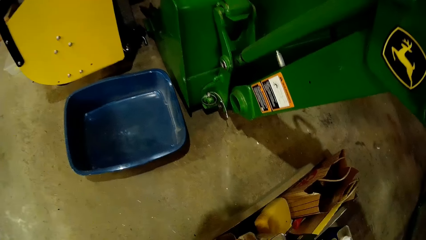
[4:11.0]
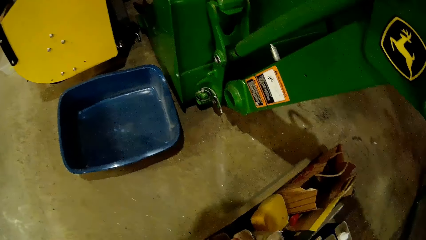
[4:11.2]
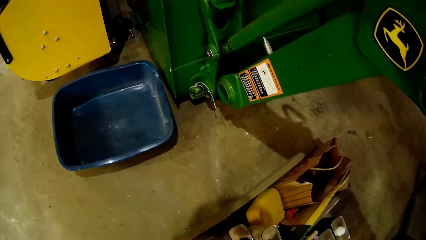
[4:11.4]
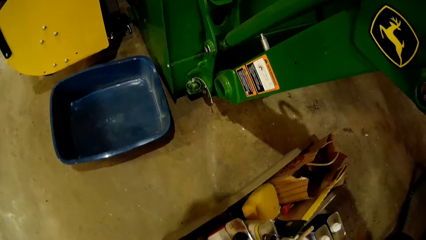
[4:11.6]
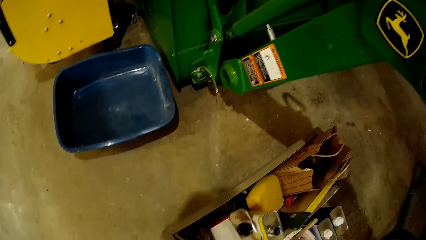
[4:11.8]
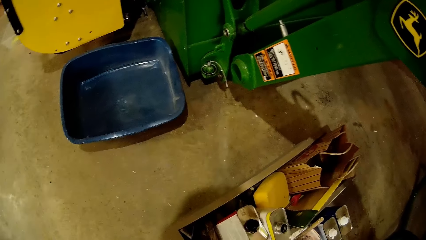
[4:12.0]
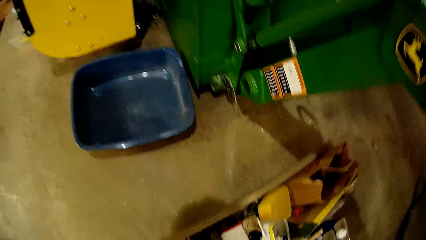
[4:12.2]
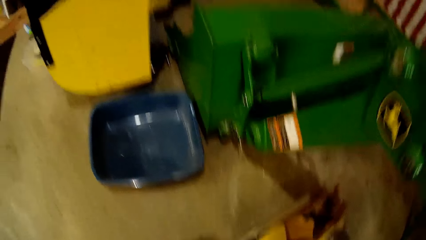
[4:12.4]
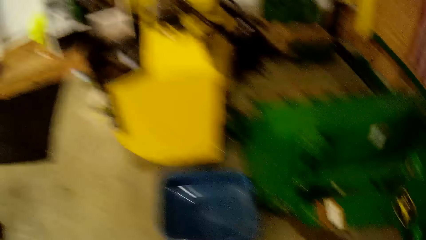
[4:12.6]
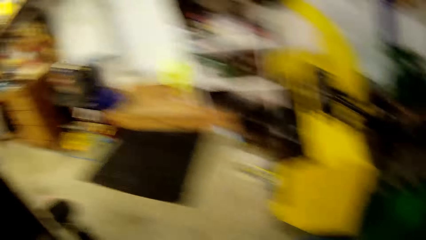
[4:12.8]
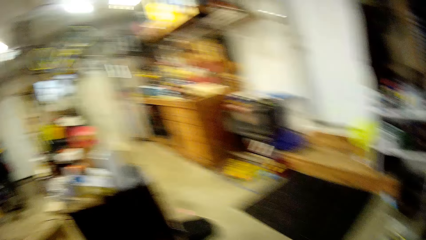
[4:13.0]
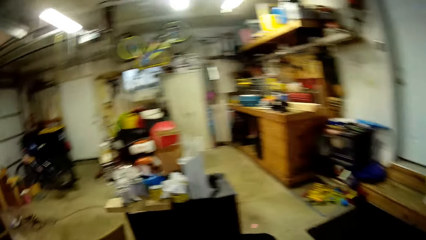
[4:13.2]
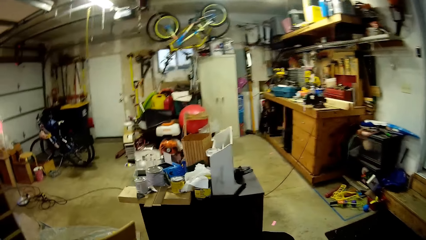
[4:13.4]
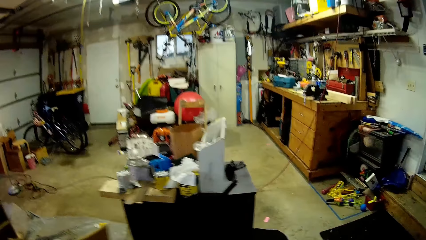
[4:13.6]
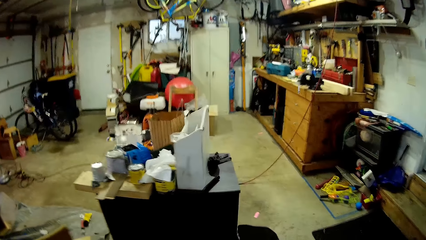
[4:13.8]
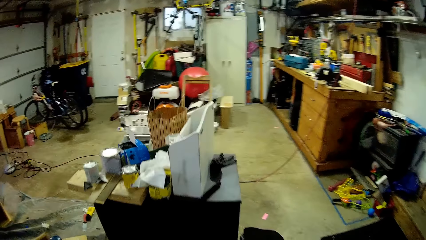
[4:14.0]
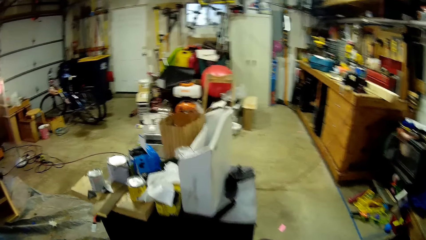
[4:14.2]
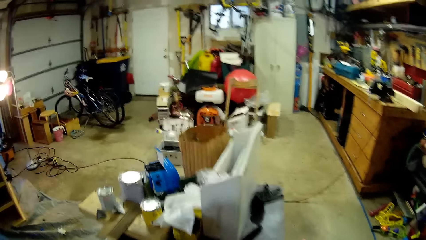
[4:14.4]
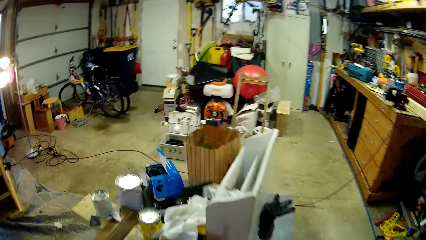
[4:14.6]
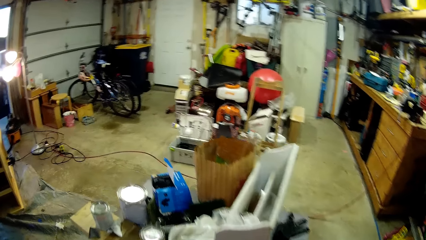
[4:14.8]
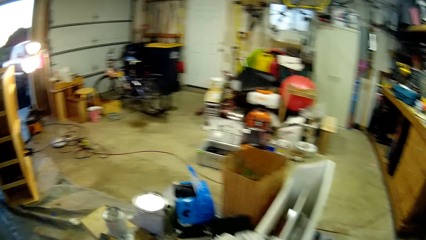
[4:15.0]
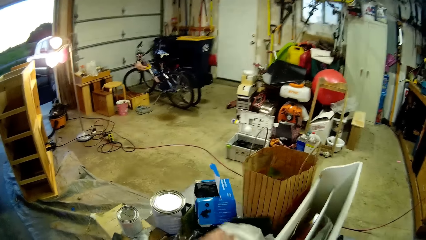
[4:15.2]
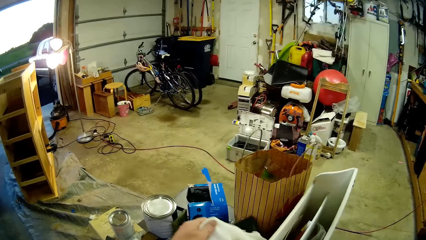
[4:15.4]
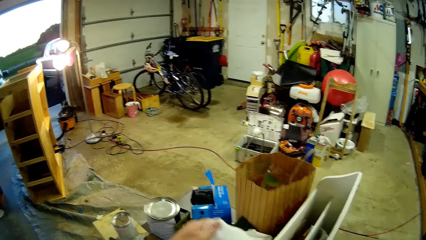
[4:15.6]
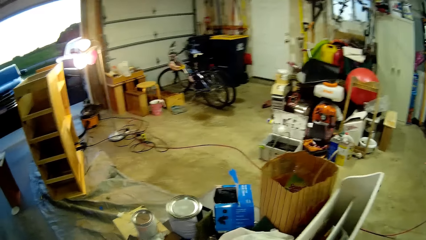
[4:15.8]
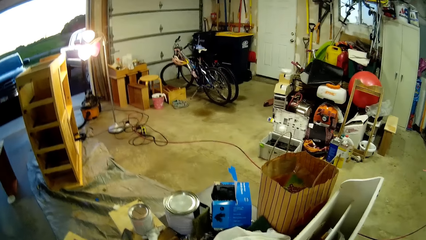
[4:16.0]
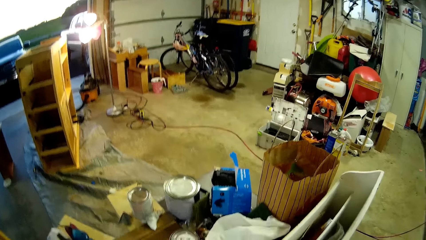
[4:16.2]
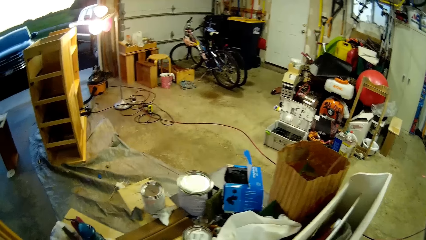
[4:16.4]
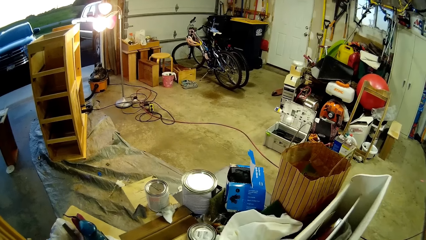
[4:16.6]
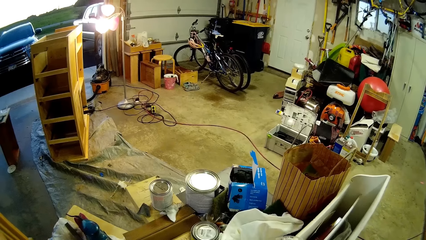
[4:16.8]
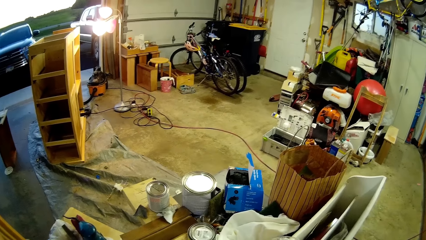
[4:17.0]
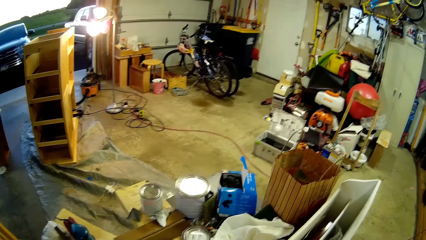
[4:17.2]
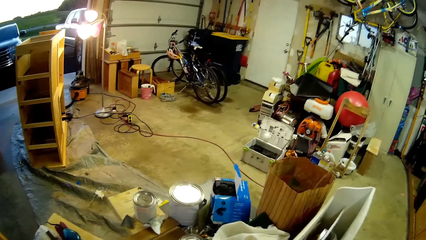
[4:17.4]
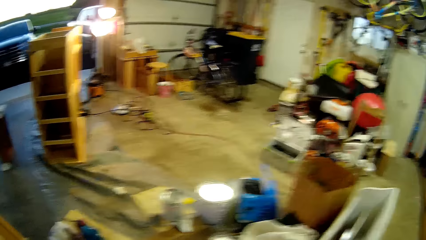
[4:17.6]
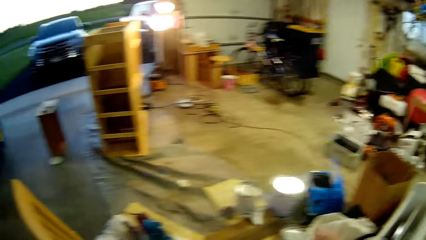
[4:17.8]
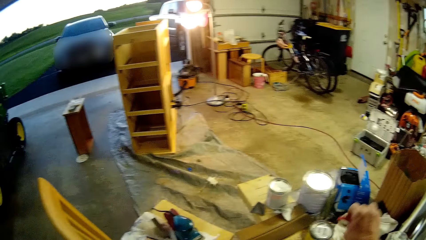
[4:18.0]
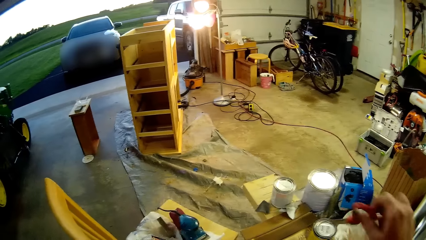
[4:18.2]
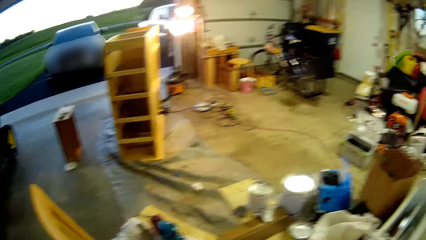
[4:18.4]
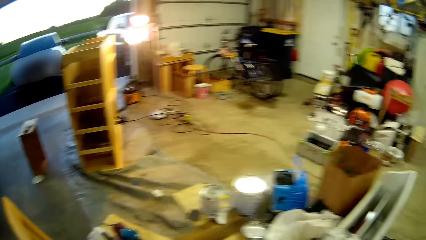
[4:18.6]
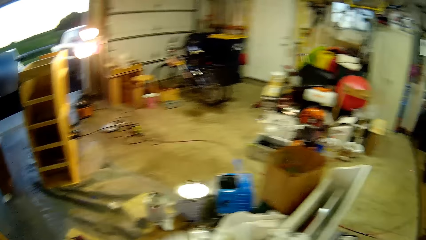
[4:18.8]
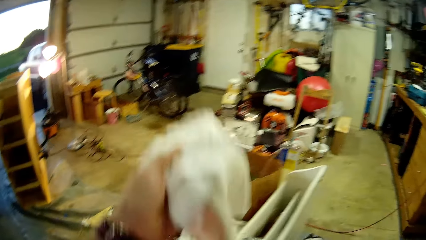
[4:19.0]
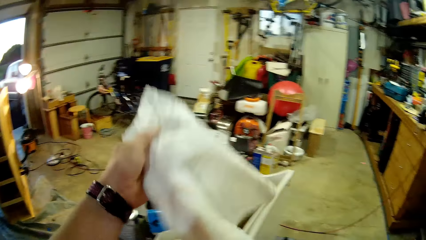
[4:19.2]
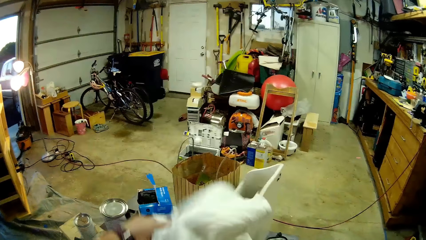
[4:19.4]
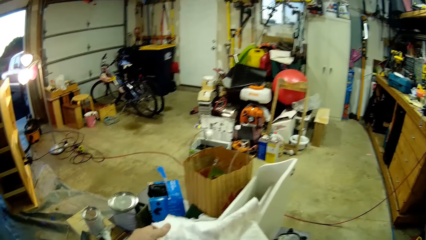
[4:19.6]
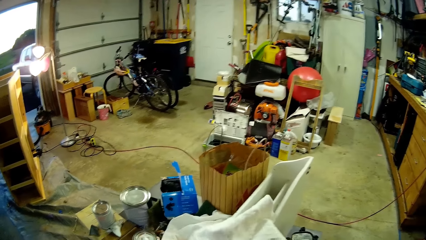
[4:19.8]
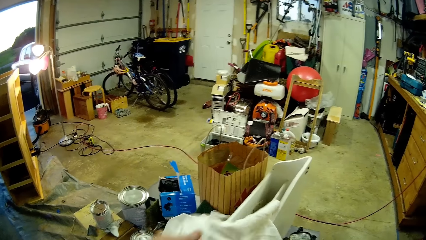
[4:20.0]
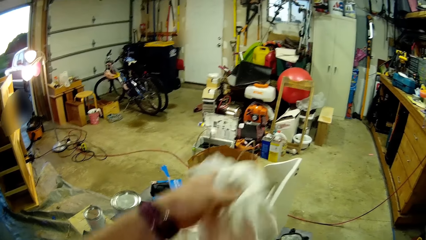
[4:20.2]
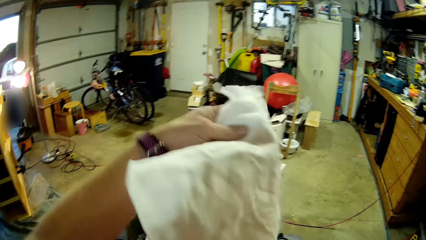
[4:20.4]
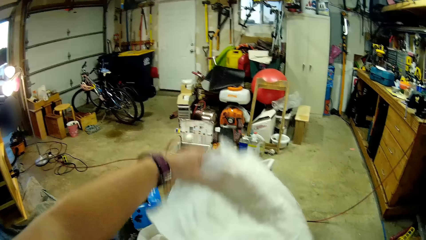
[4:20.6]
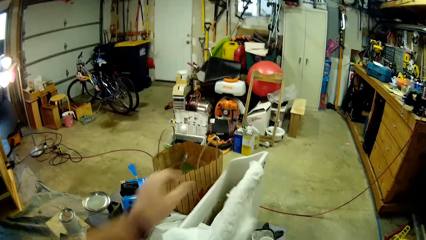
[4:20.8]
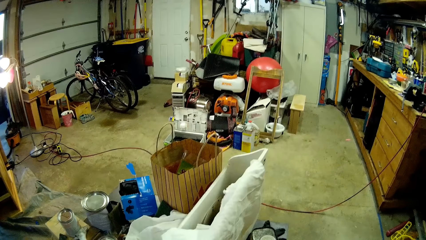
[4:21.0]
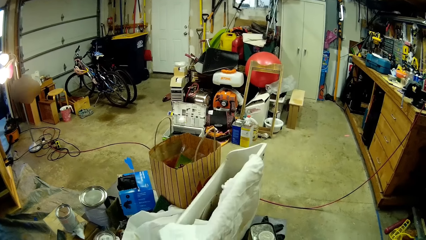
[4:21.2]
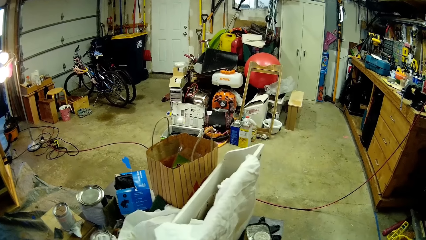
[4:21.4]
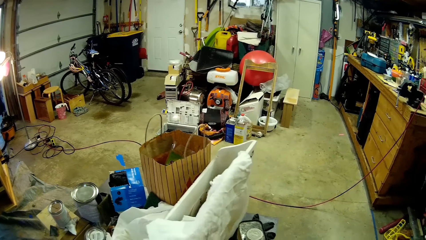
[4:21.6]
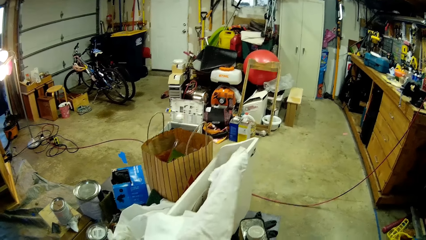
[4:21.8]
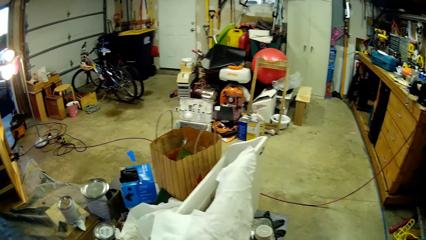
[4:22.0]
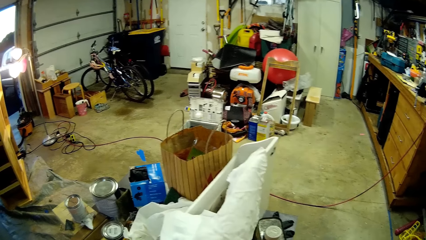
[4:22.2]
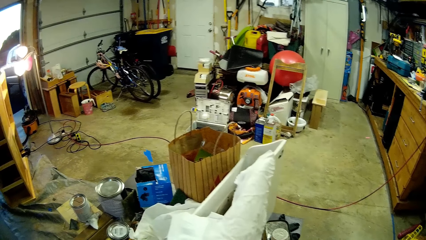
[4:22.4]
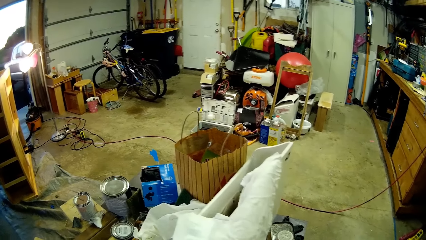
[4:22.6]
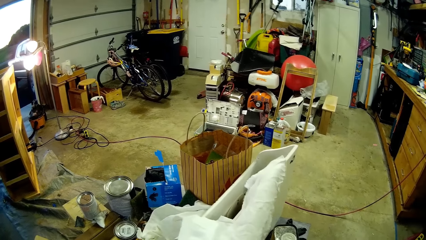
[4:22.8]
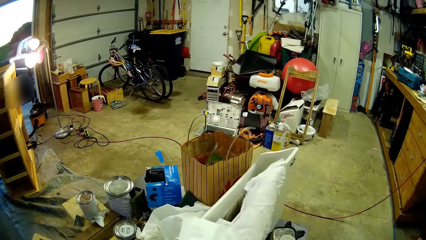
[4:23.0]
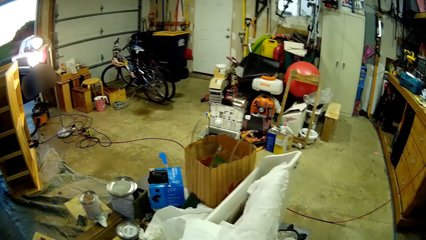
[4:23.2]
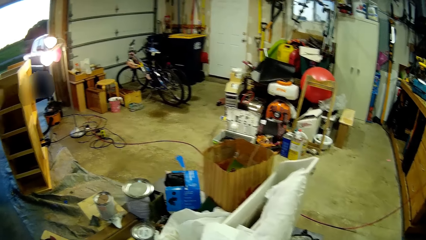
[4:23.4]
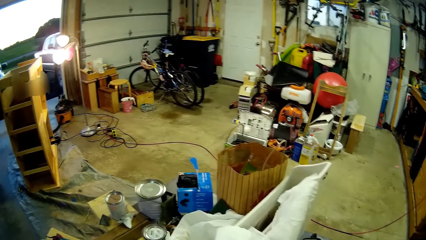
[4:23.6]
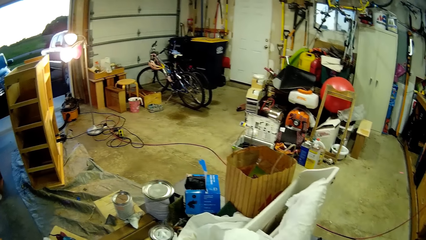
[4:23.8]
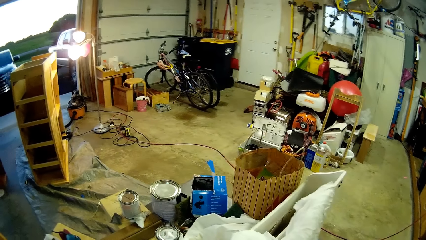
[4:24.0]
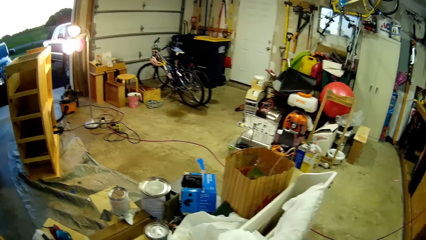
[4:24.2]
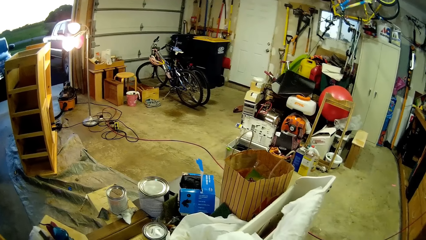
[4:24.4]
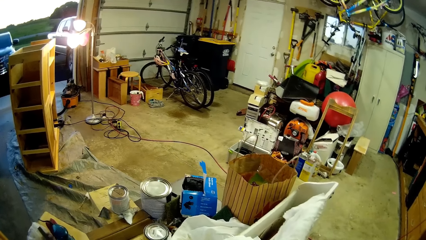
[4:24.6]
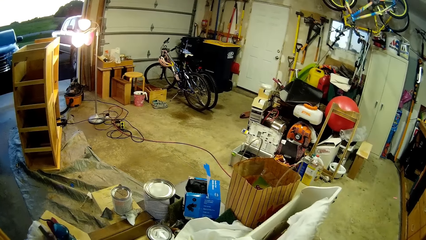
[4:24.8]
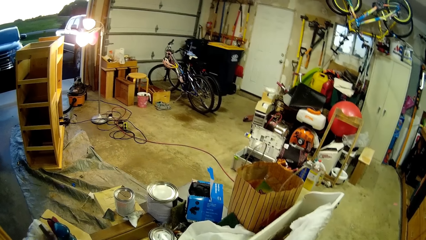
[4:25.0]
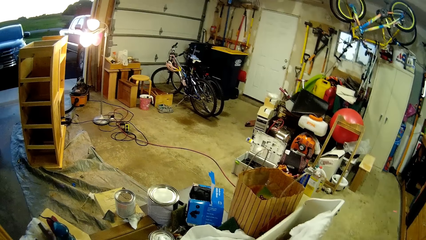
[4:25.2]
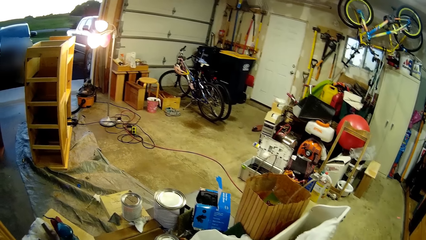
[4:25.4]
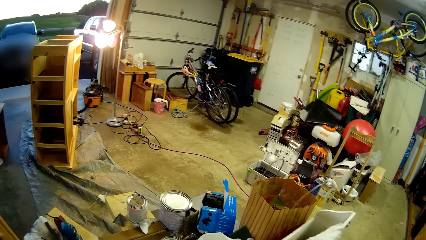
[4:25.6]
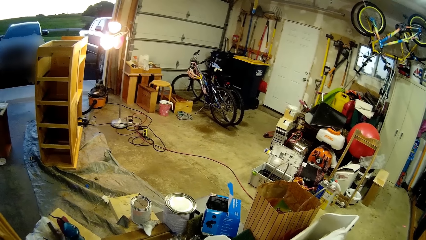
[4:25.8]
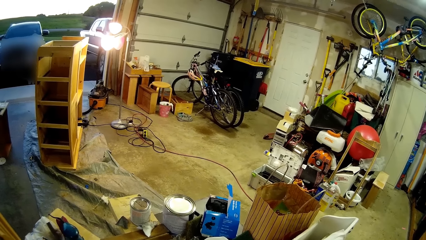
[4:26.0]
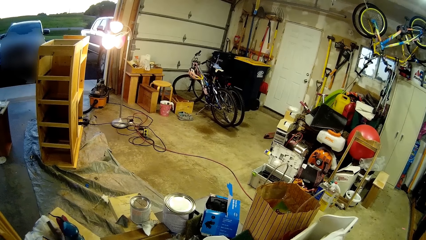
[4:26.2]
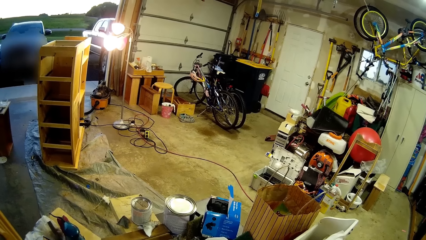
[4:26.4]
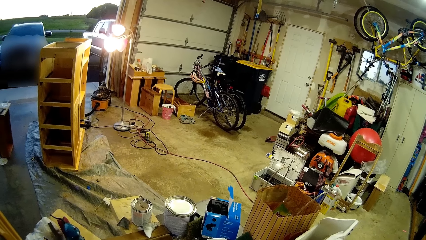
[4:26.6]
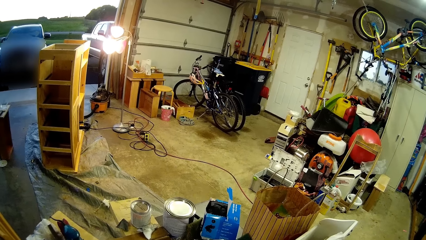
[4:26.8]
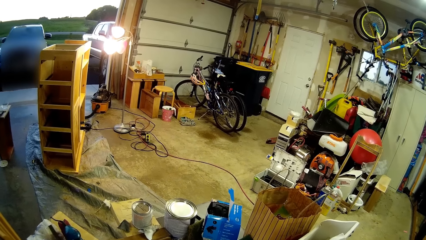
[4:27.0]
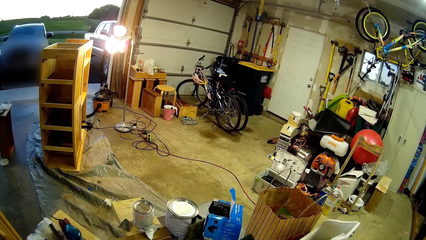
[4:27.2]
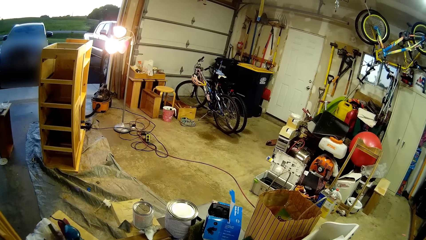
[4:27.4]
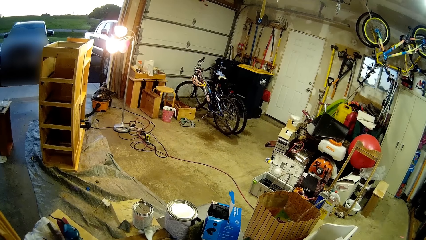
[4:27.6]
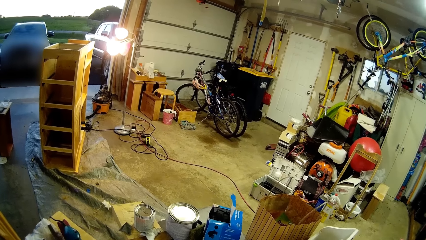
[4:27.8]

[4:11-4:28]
The camera wearer looks around. They put down the brush. They walk in the workshop. They pick up a towel on the table. They pick up scissors on the table. They put the towel on the table. They pick up a piece of cloth. They cut the towel using the scissors. They stand still.
